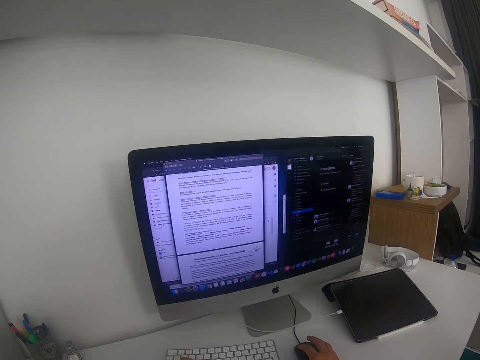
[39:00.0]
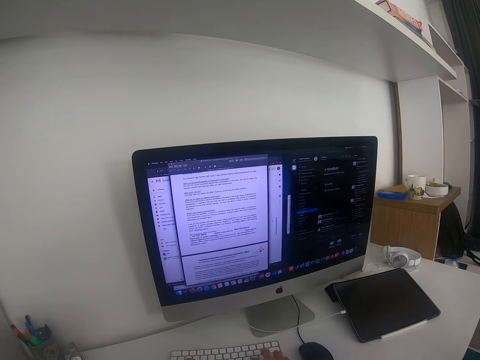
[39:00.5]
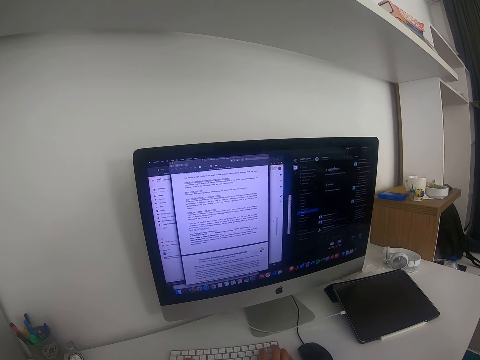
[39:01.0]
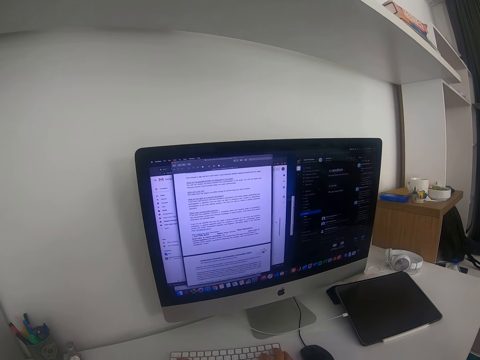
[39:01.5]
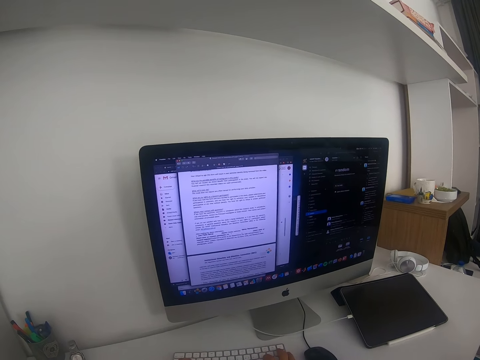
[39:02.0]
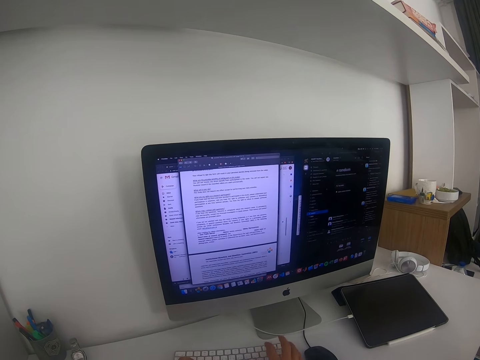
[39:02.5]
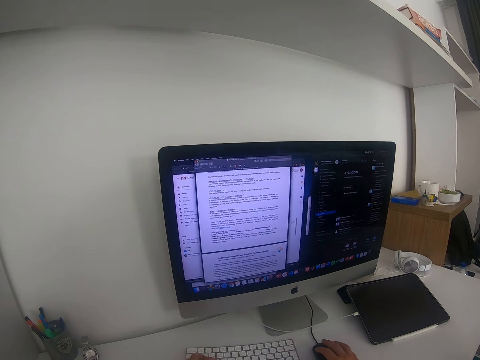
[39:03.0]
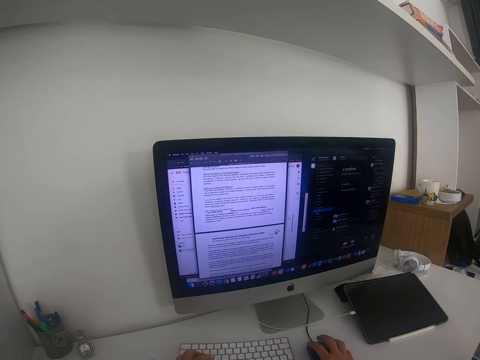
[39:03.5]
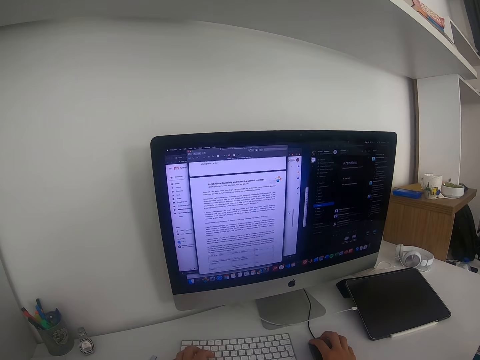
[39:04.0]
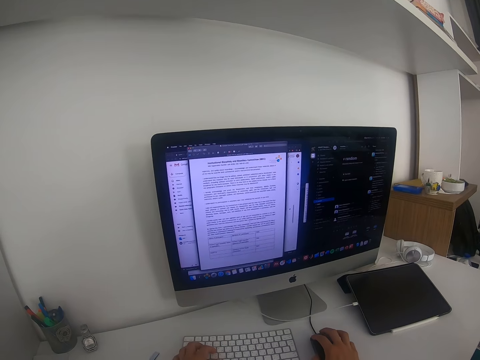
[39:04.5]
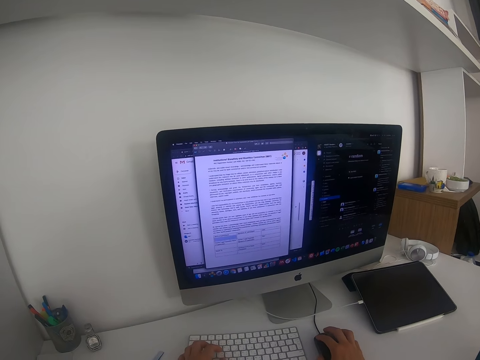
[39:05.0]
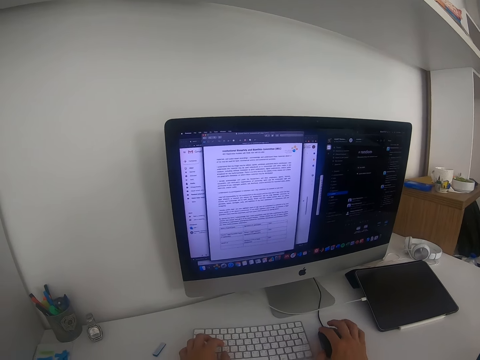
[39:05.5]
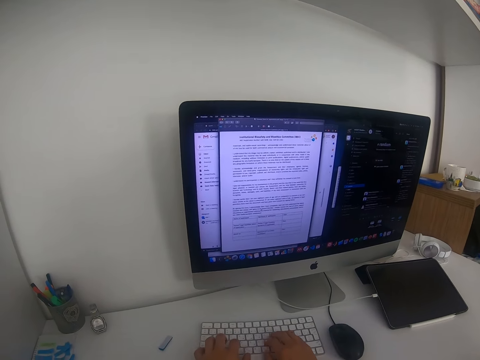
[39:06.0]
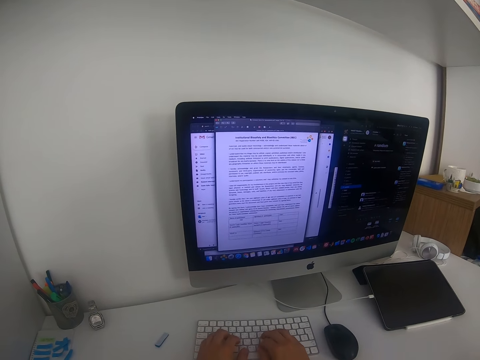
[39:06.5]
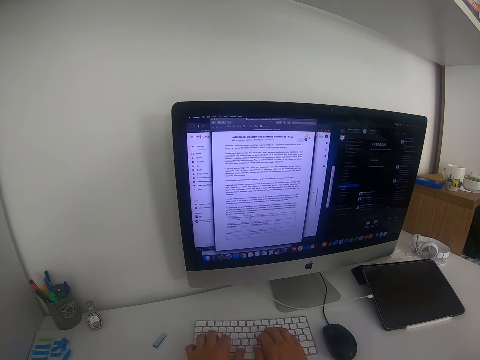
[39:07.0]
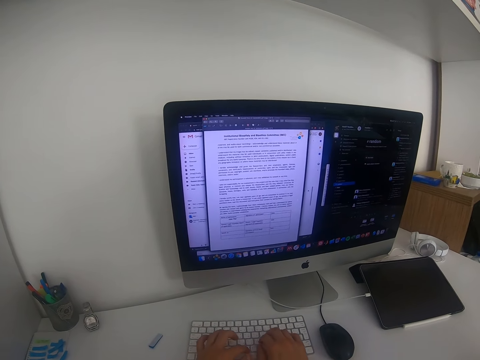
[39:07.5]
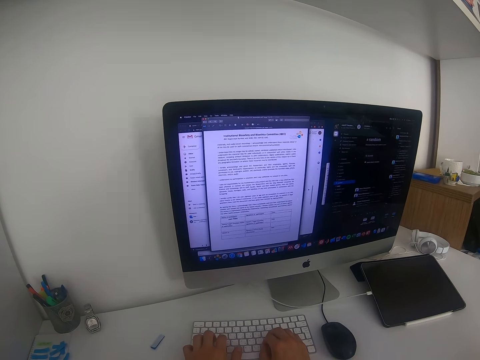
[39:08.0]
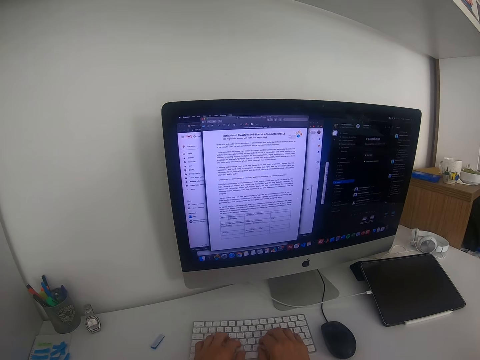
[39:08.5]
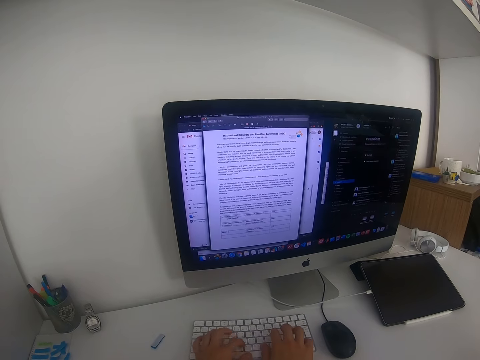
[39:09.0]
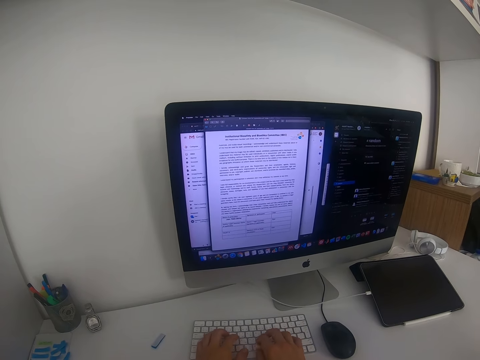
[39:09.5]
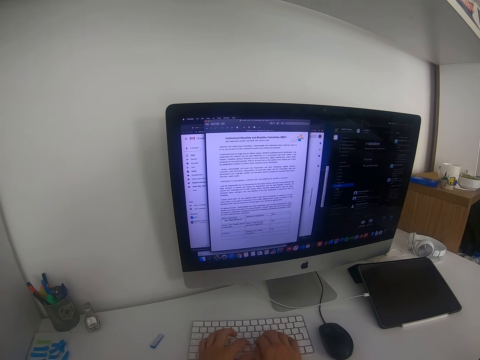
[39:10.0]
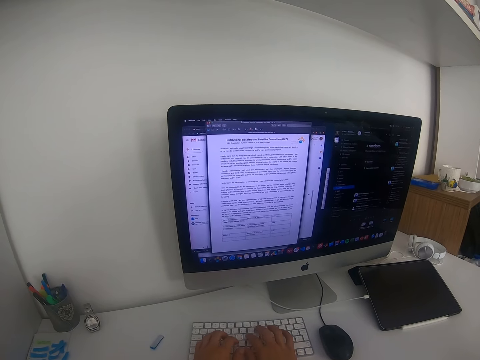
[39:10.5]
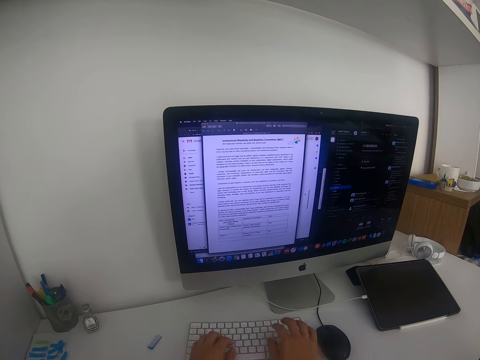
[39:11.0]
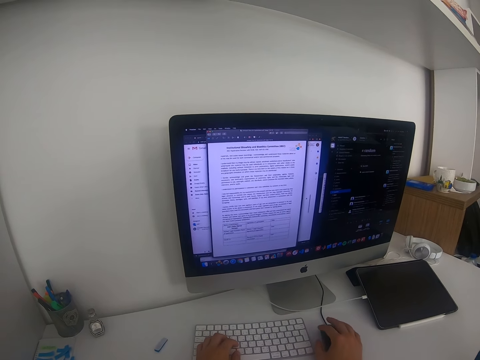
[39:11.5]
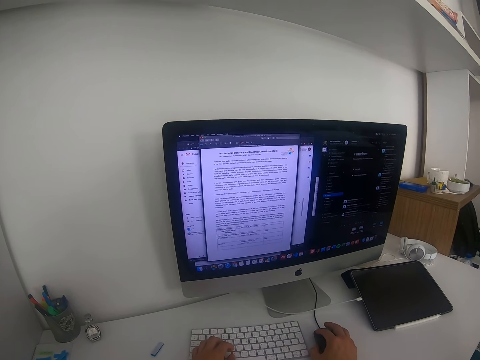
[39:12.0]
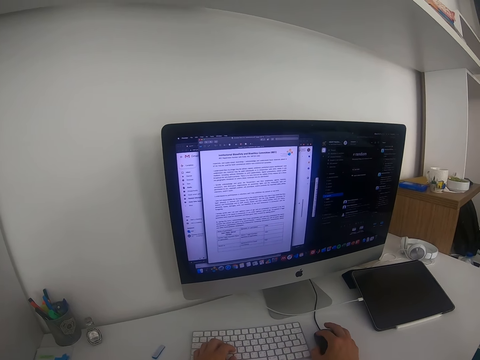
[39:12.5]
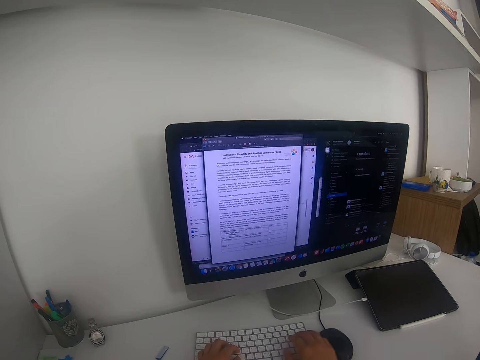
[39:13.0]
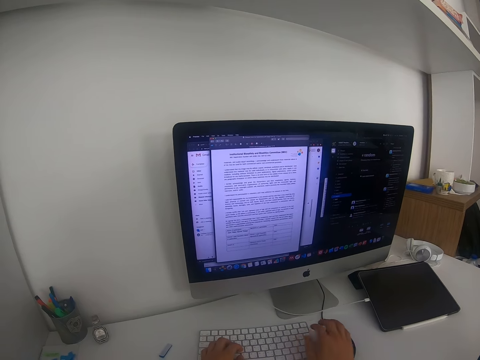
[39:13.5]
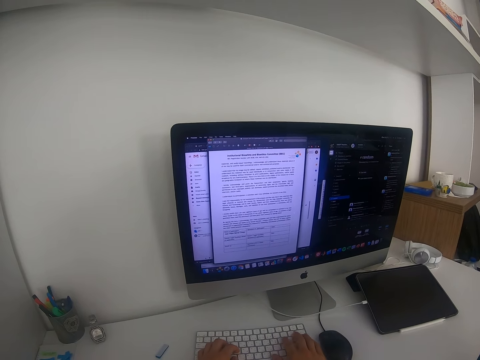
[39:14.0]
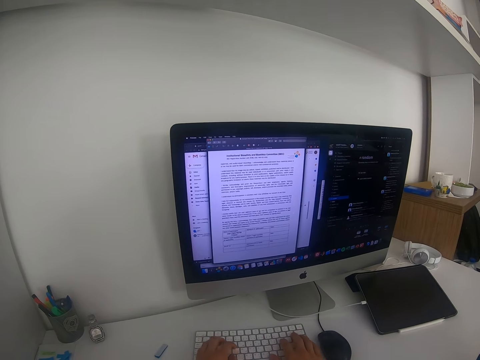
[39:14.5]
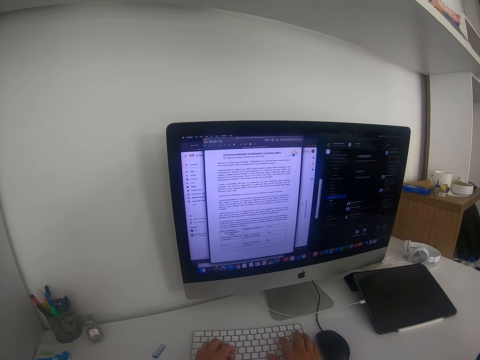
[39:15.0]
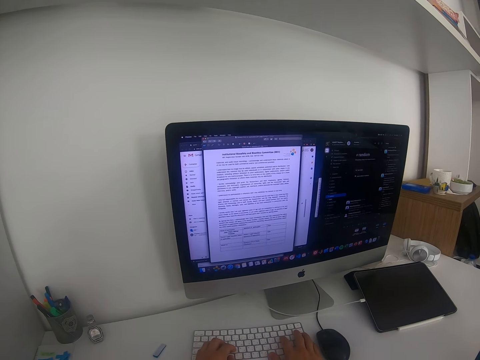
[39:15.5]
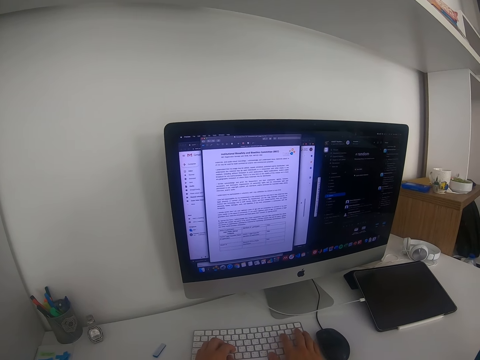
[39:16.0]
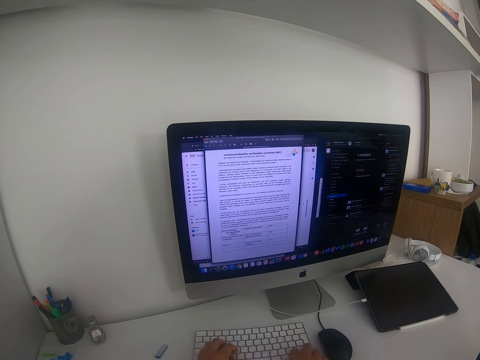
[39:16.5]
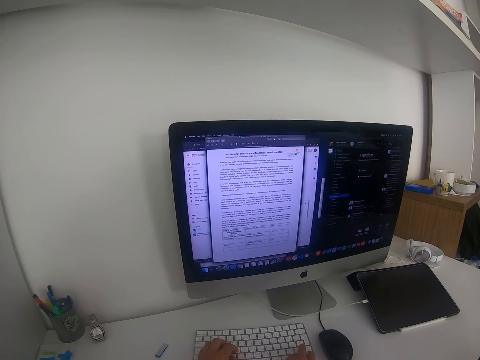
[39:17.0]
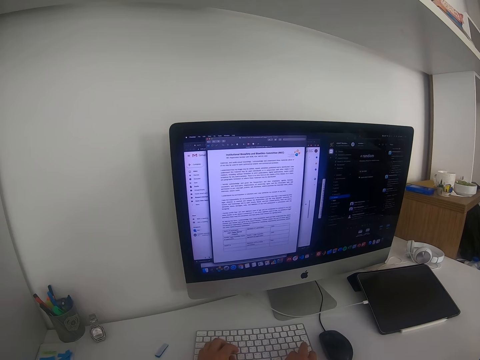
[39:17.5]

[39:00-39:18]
The camera wearer types on the keyboard. They click a mouse on the table. They type on the keyboard. They click the mouse on the table. They hold the computer mouse. They type on the keyboard.

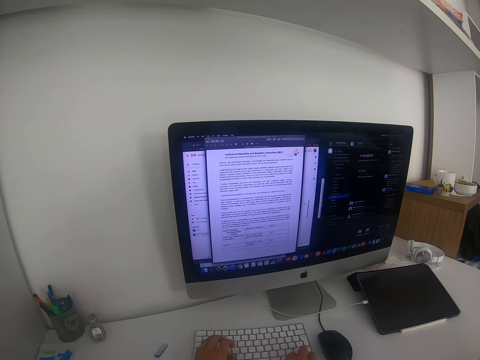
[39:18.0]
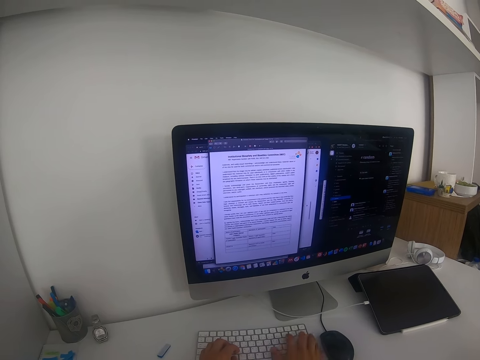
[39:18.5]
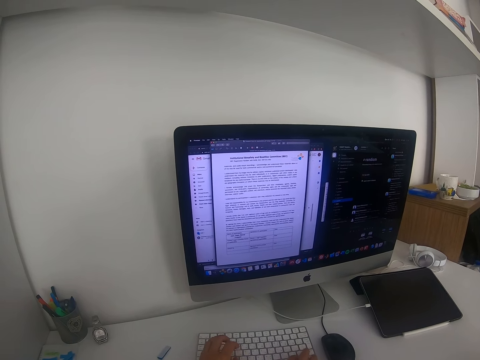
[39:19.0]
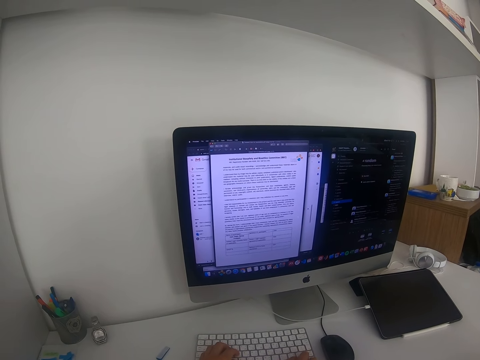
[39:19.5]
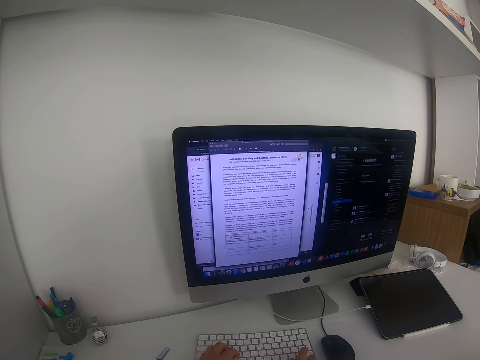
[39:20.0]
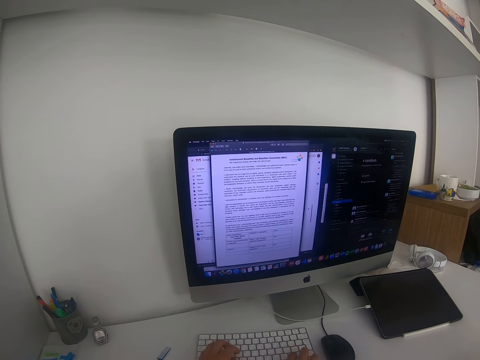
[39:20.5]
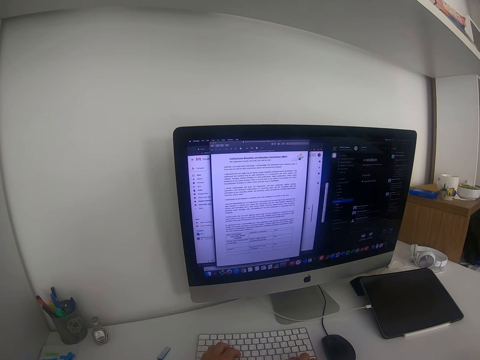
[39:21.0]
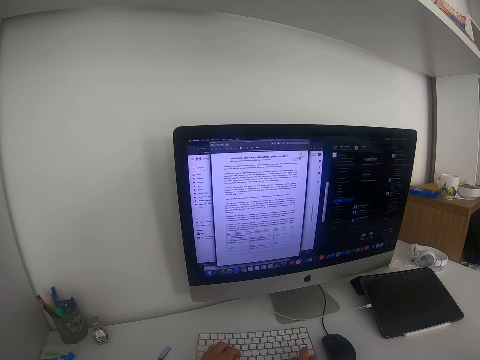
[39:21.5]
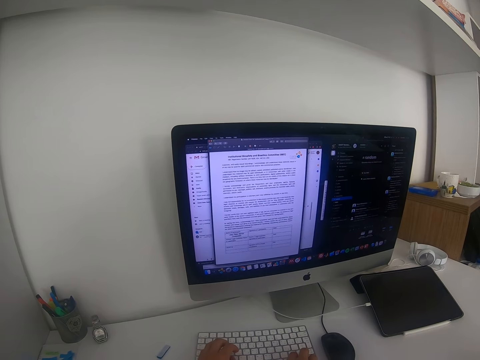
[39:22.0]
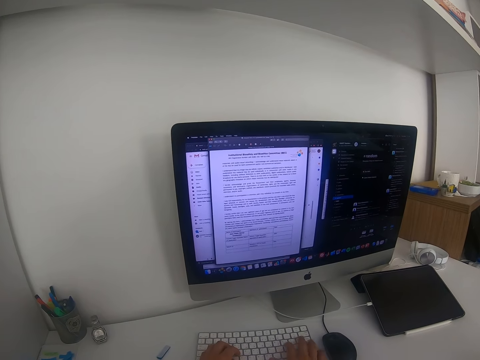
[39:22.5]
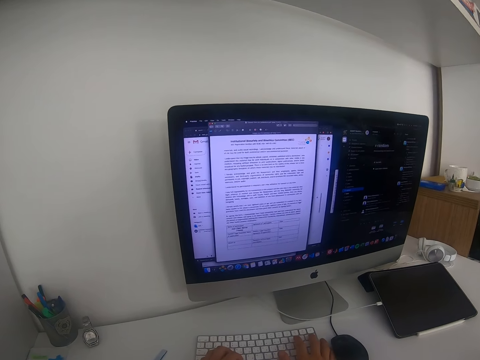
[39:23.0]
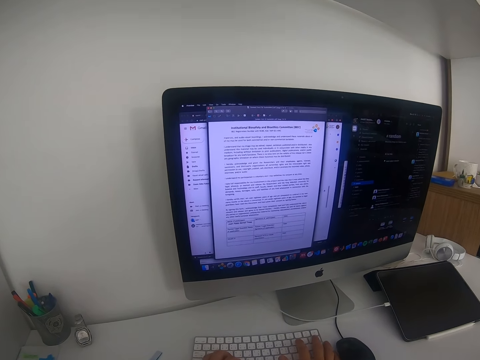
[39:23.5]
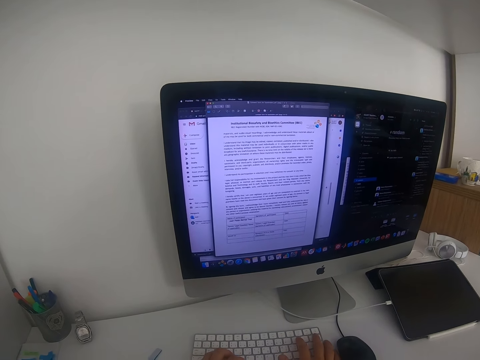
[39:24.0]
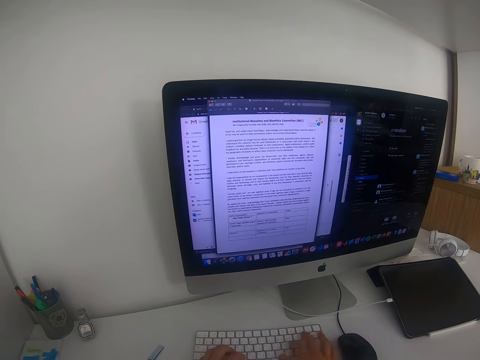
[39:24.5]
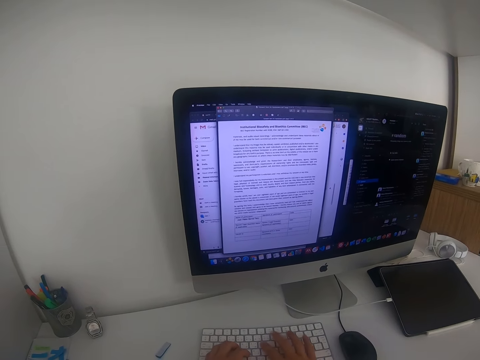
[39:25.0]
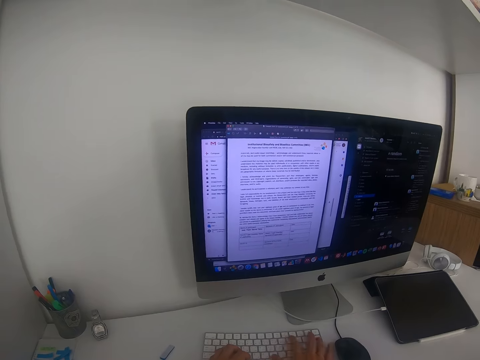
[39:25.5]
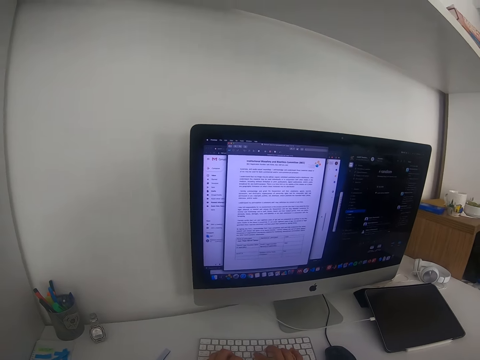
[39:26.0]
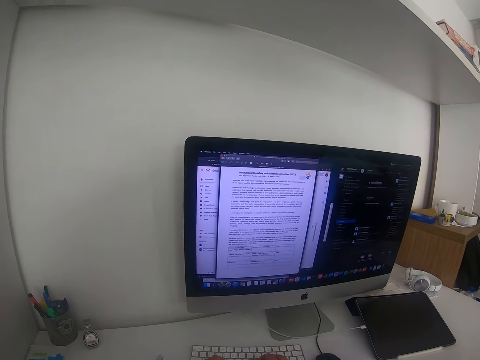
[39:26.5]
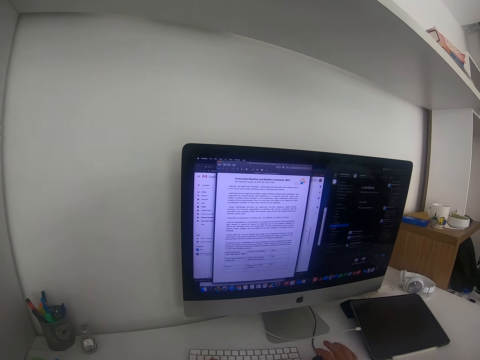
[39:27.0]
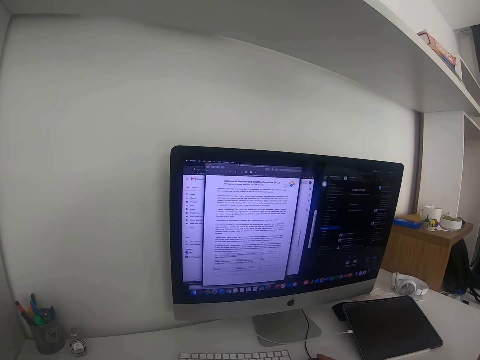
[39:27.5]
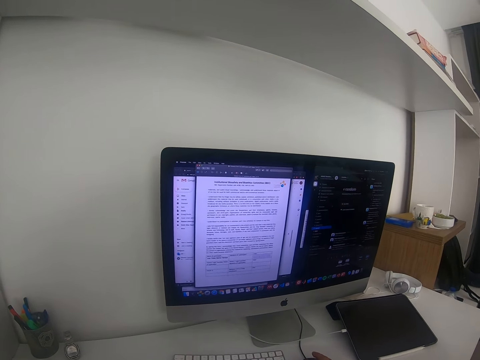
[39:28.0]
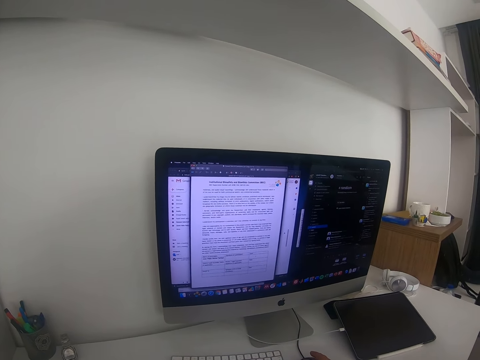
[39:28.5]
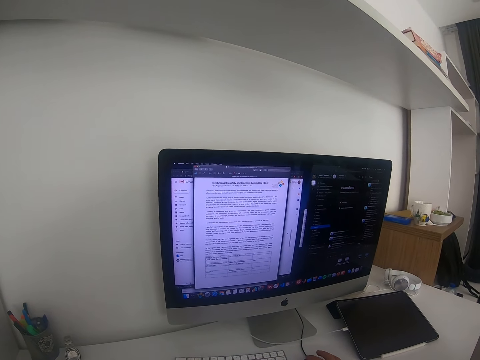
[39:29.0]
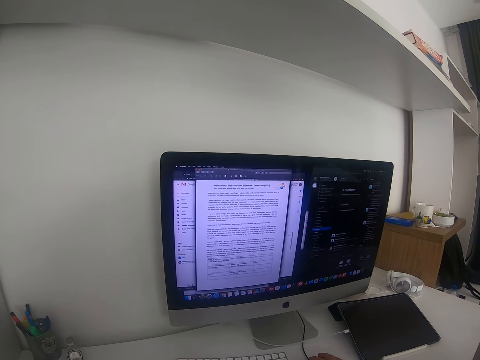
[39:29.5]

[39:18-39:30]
The camera wearer types. They click a mouse on the table.
